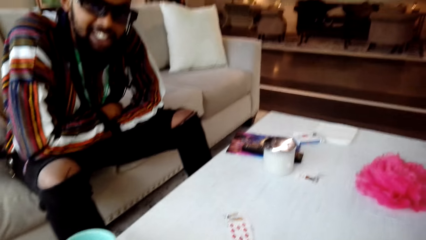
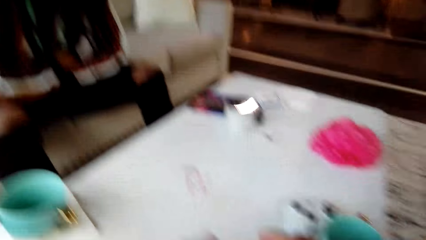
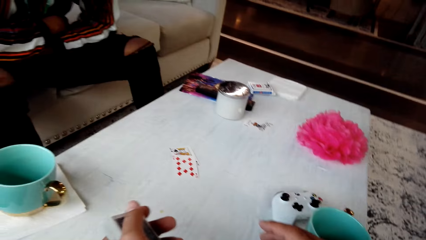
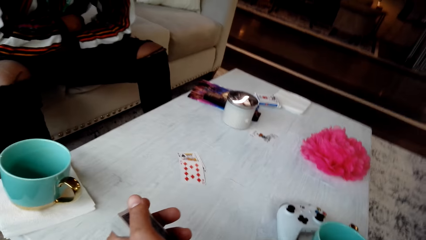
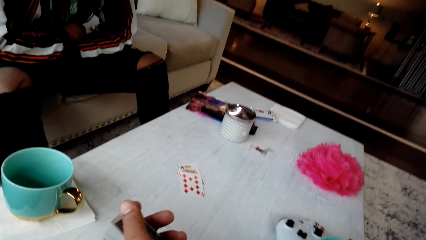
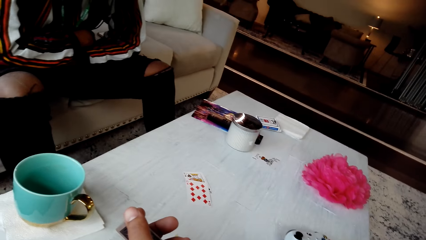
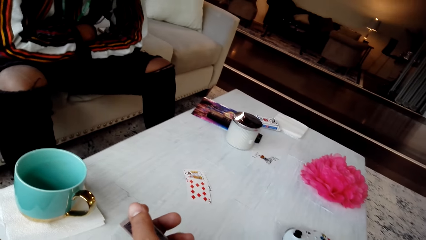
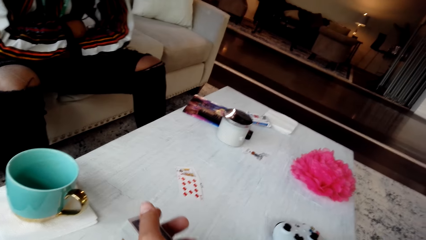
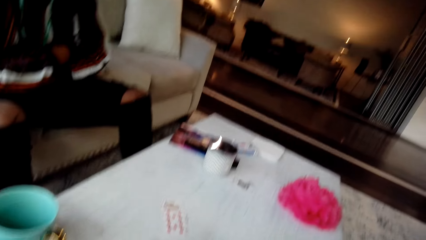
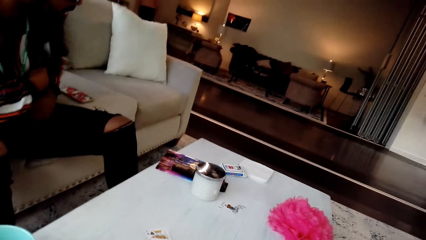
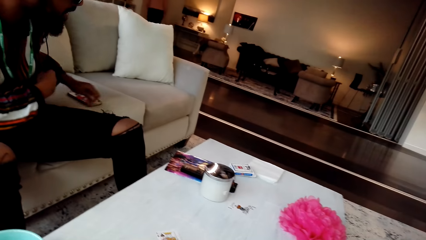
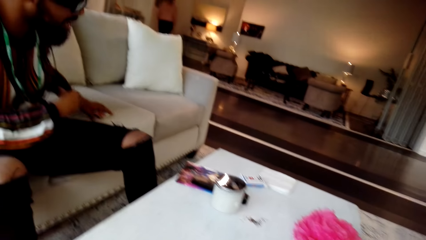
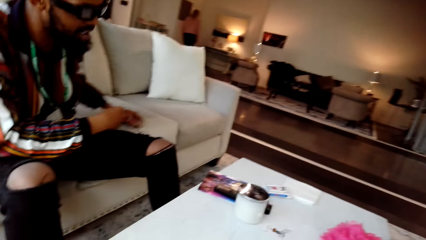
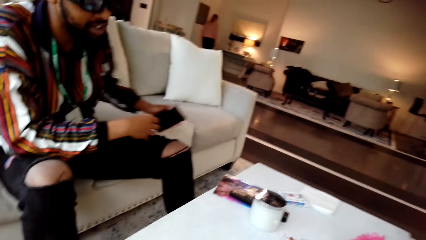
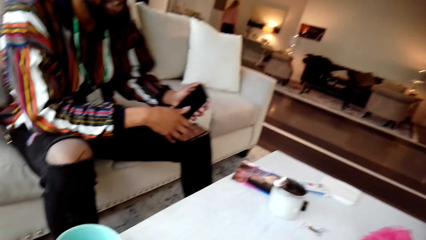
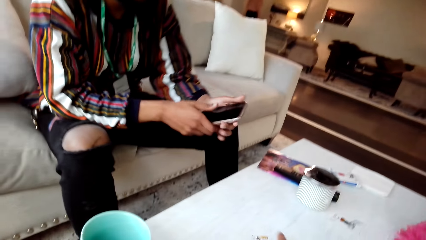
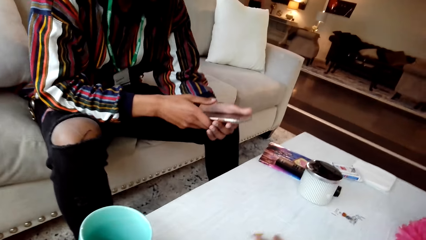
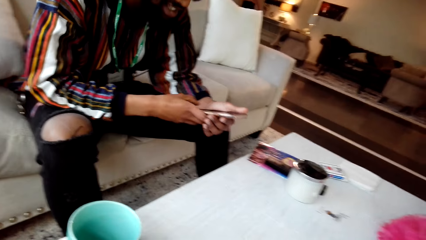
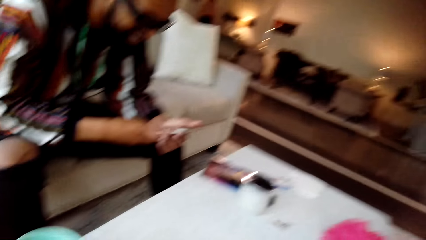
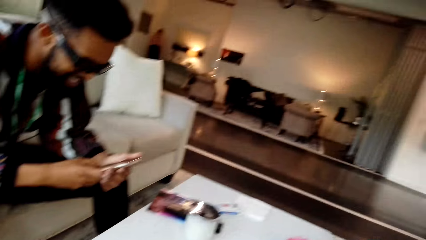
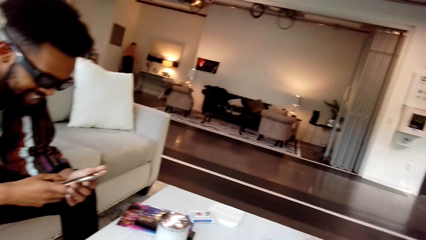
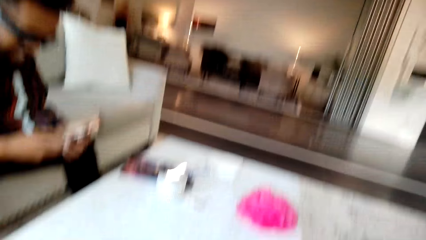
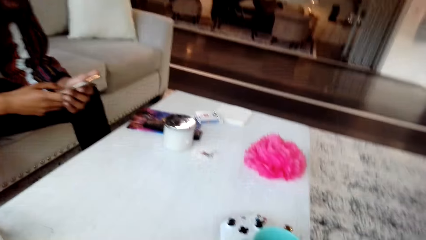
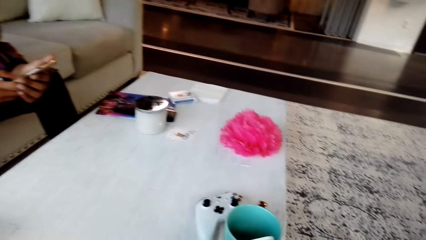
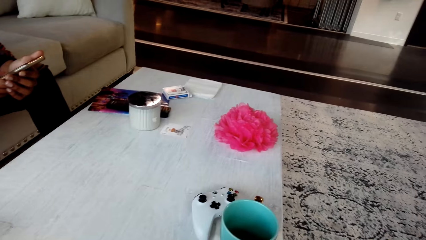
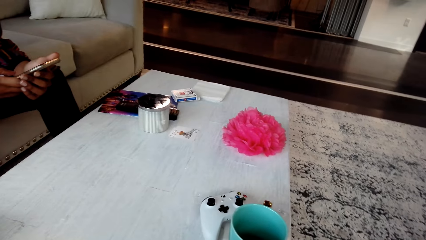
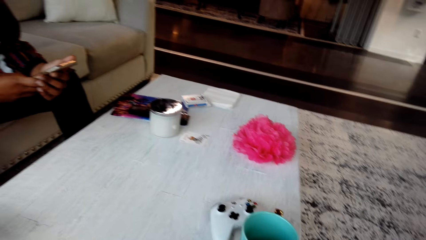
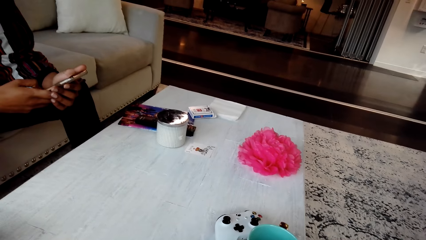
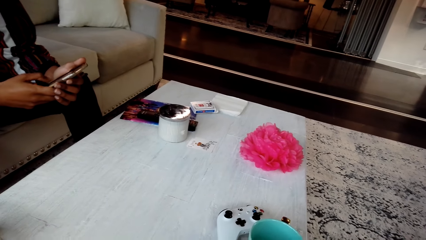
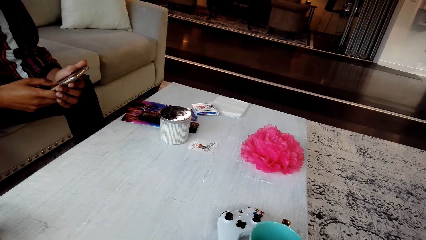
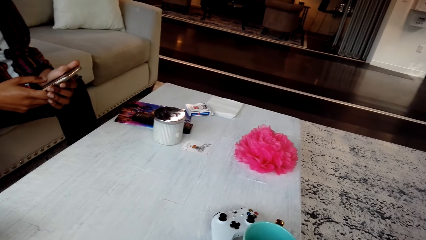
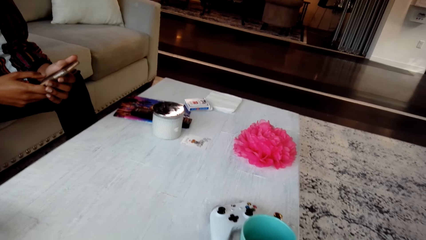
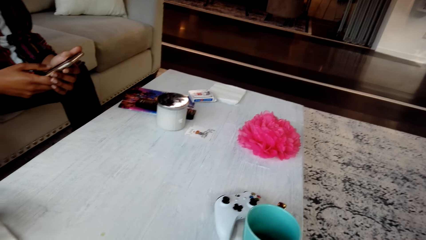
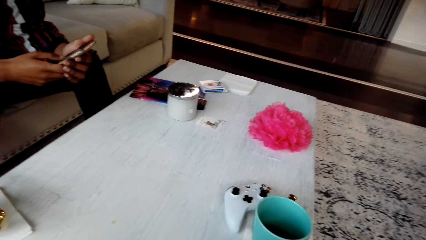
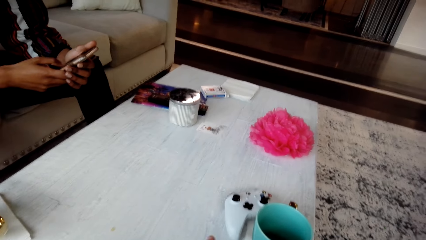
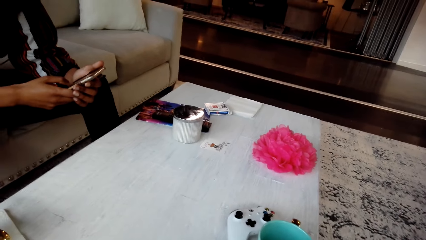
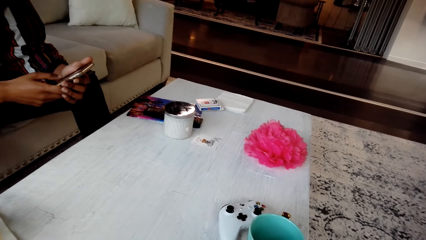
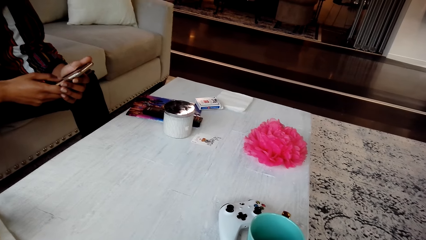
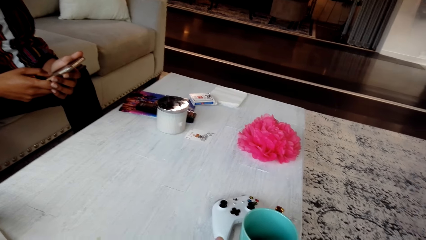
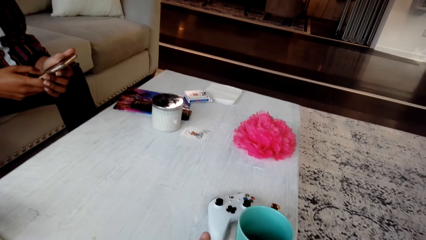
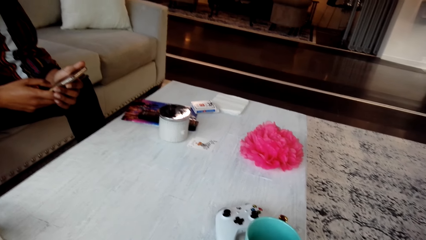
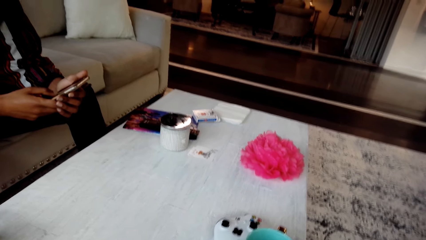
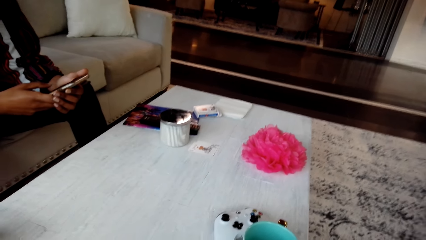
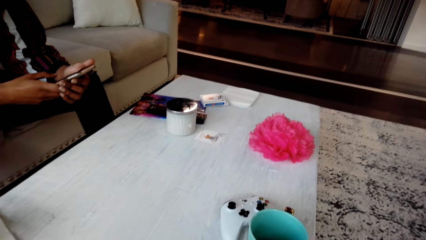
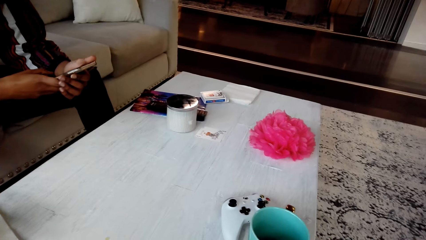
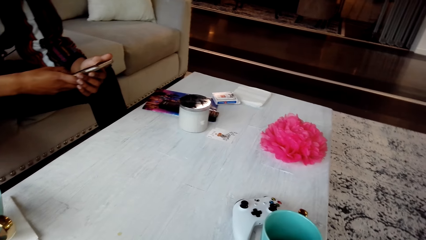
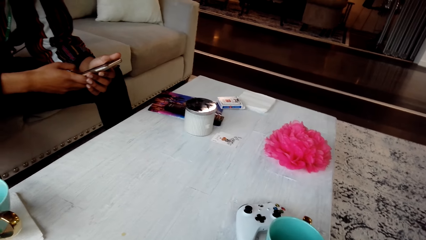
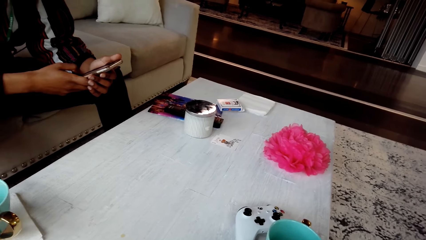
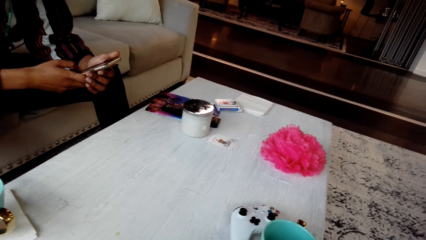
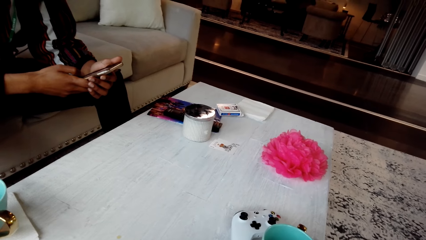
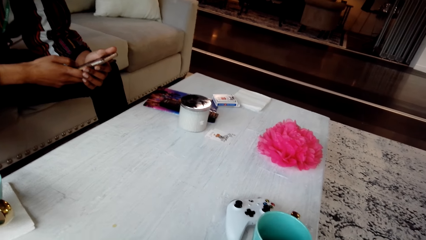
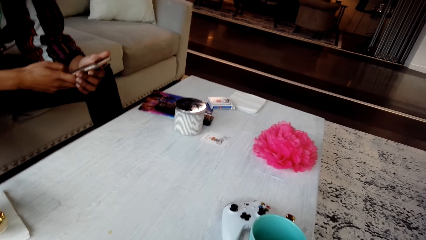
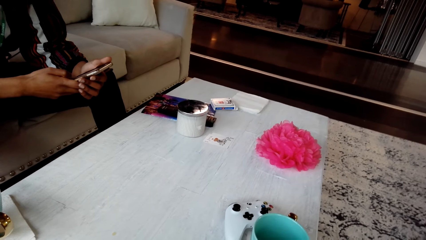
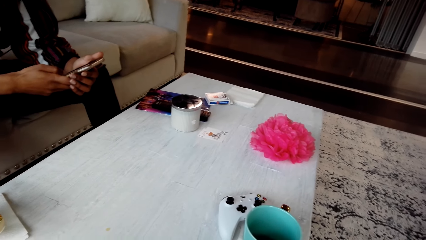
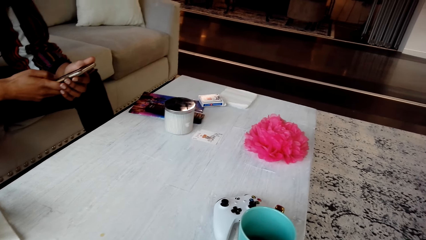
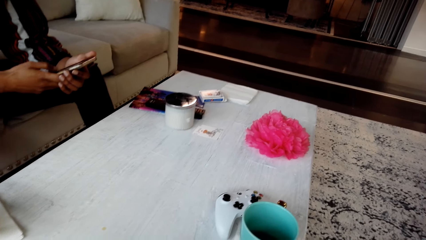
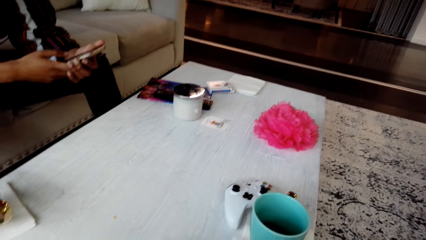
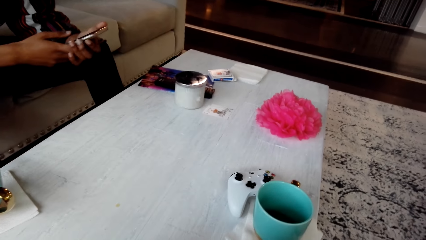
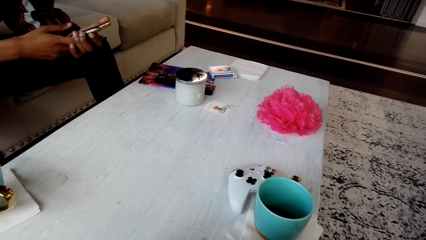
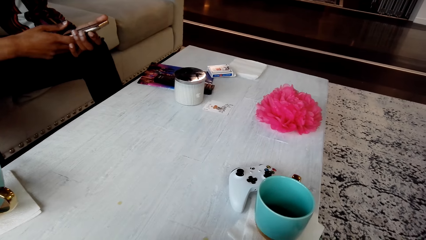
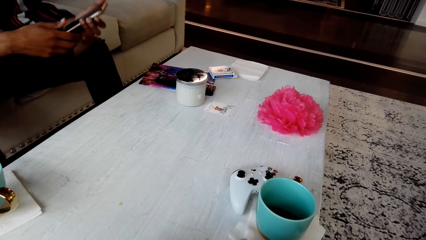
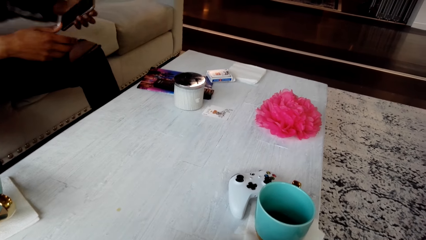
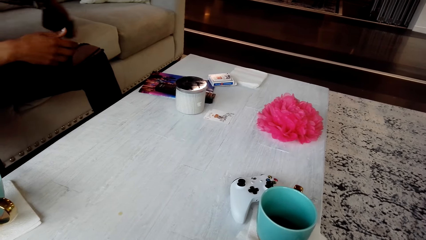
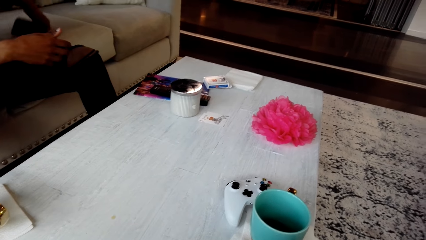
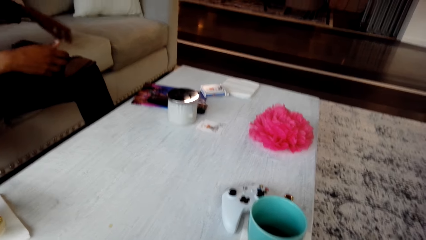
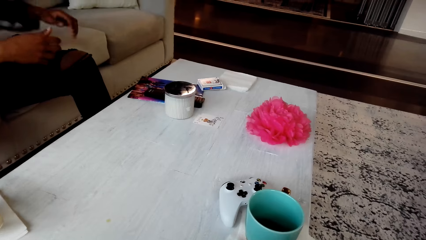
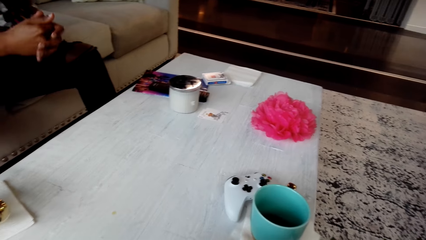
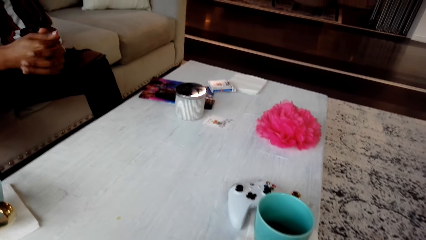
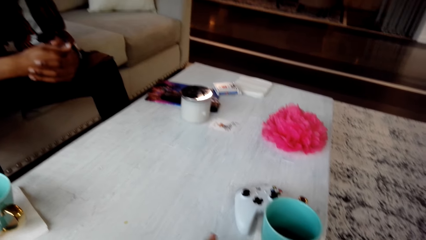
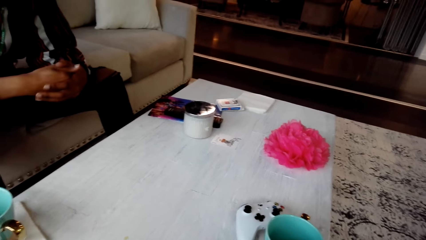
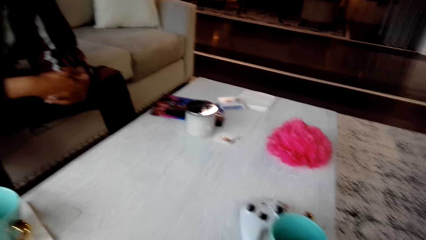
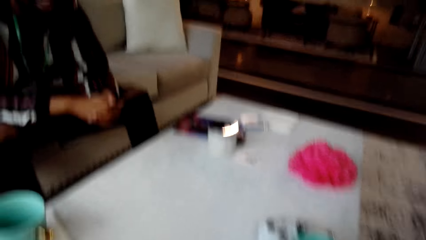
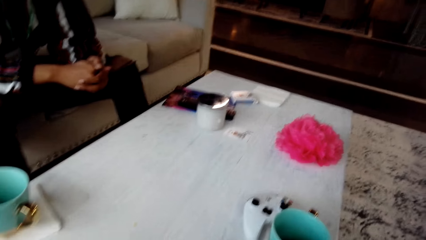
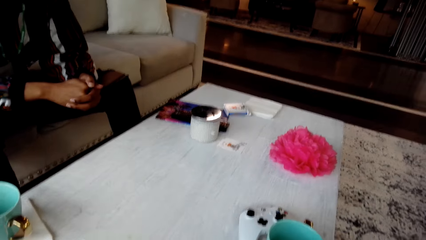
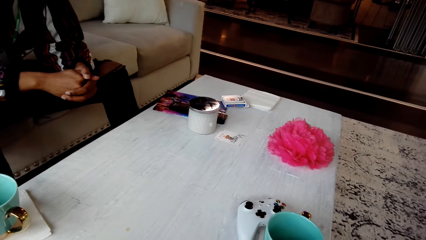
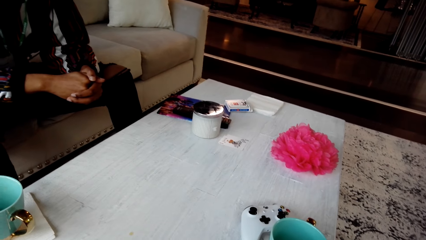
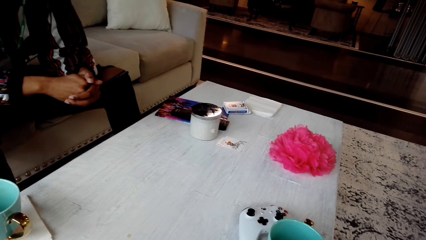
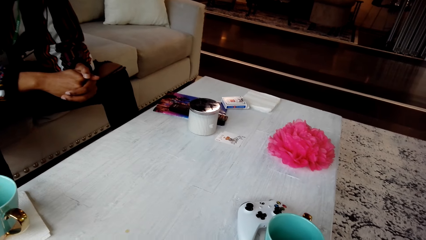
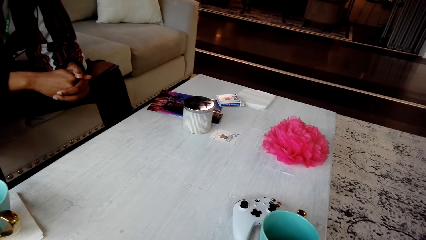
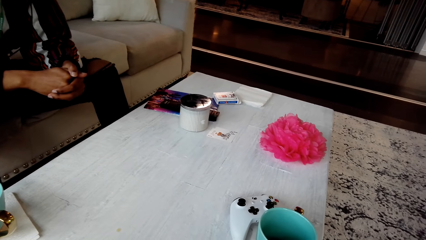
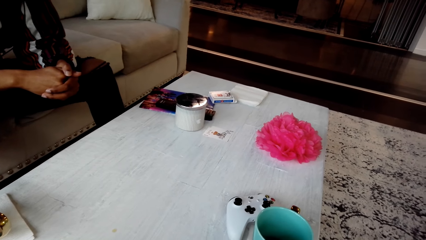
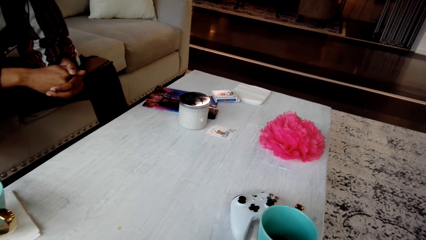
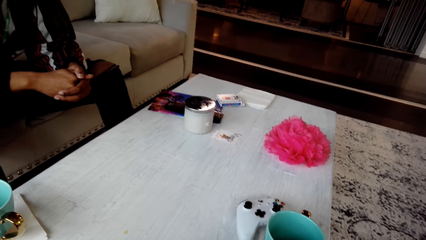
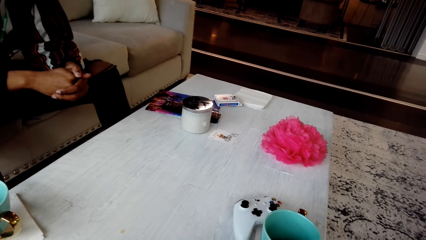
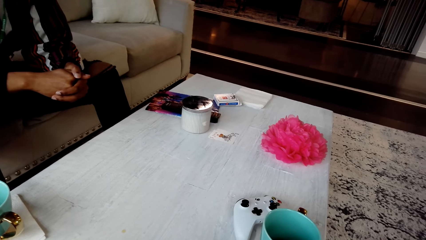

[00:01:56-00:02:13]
The camera wearer converses with a man. The man picks up the phone from the chair and uses the phone. The man looks at the phone. The man places the phone on the chair and converses with the camera wearer. The camera wearer responds to the man.
